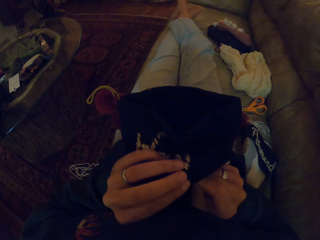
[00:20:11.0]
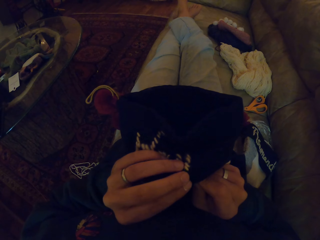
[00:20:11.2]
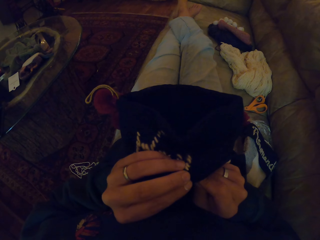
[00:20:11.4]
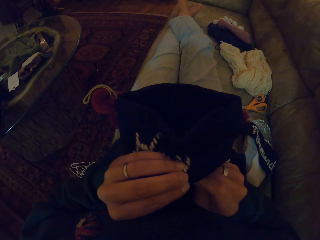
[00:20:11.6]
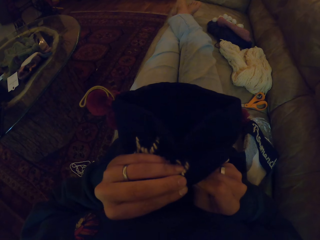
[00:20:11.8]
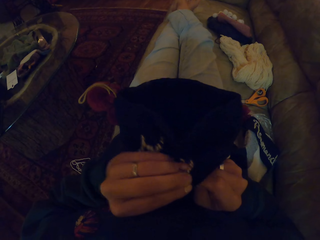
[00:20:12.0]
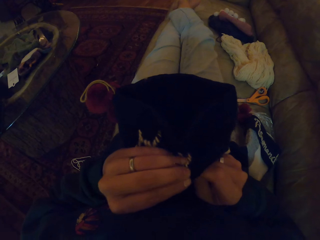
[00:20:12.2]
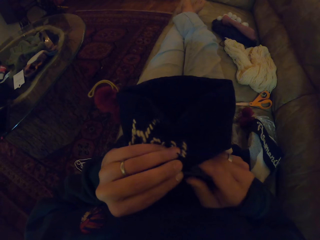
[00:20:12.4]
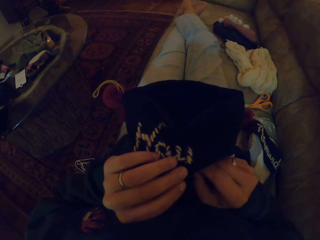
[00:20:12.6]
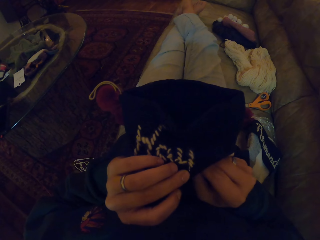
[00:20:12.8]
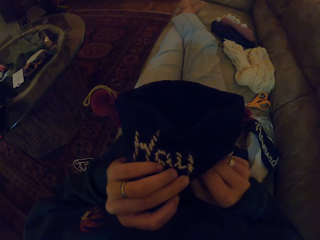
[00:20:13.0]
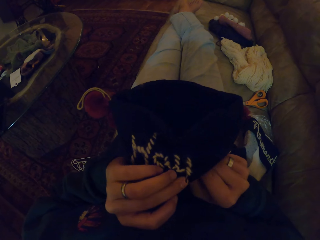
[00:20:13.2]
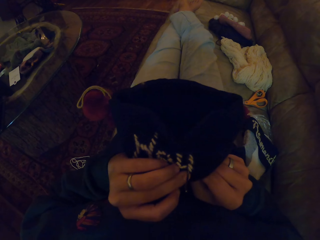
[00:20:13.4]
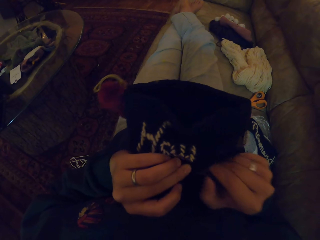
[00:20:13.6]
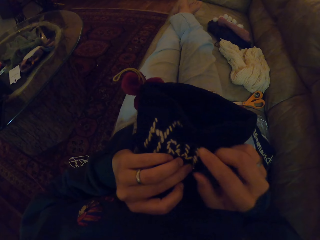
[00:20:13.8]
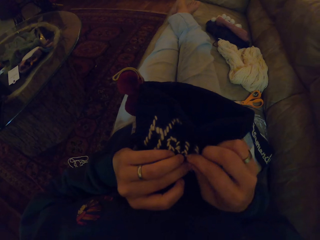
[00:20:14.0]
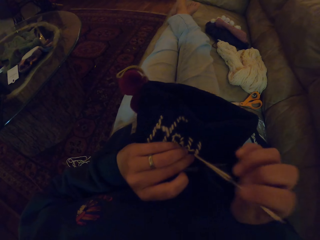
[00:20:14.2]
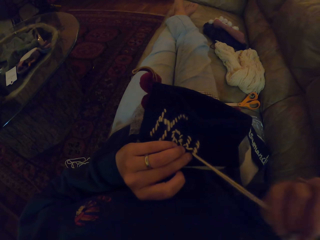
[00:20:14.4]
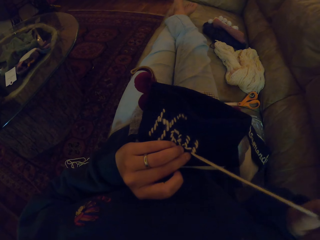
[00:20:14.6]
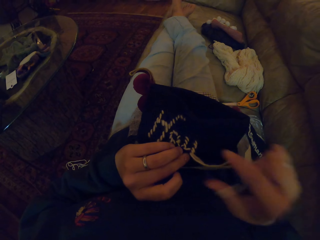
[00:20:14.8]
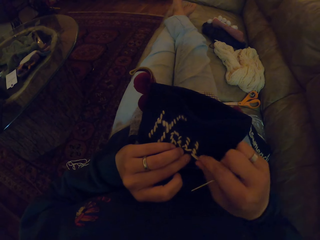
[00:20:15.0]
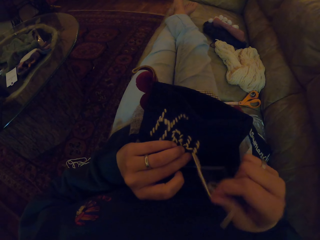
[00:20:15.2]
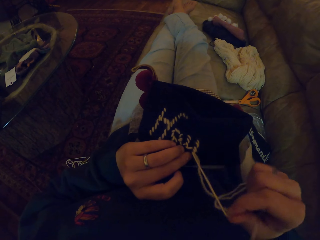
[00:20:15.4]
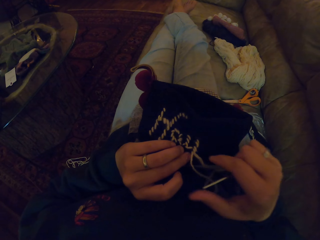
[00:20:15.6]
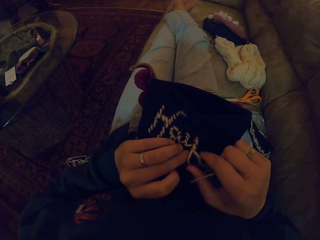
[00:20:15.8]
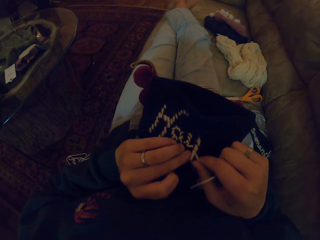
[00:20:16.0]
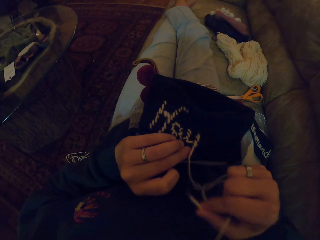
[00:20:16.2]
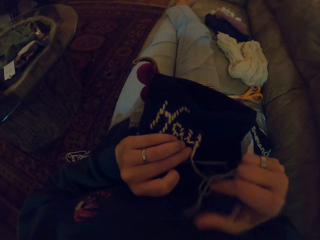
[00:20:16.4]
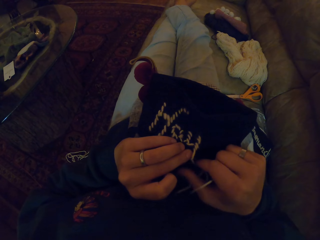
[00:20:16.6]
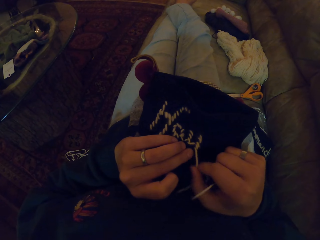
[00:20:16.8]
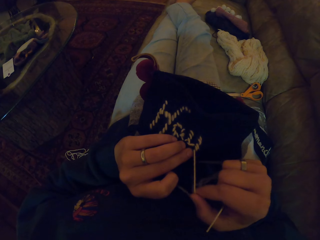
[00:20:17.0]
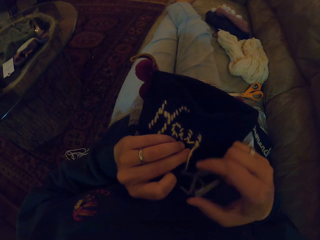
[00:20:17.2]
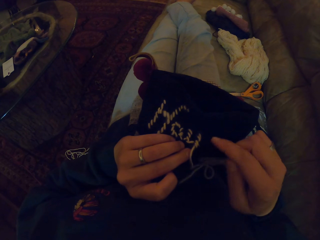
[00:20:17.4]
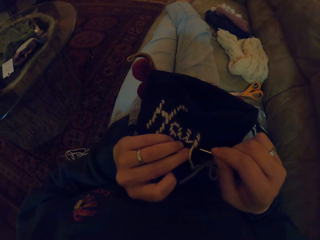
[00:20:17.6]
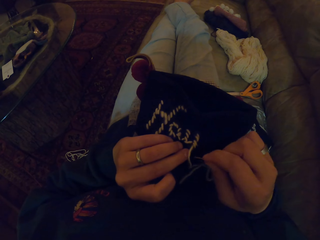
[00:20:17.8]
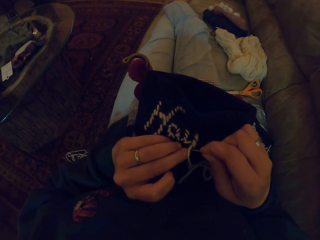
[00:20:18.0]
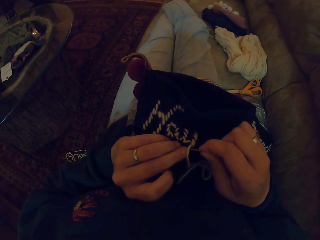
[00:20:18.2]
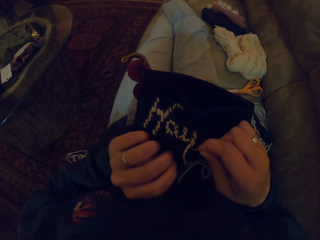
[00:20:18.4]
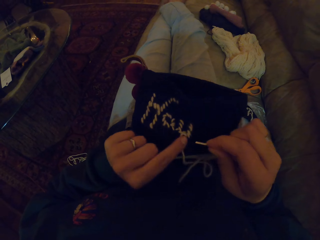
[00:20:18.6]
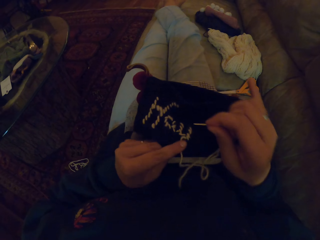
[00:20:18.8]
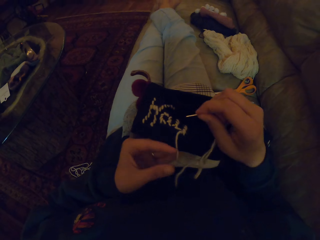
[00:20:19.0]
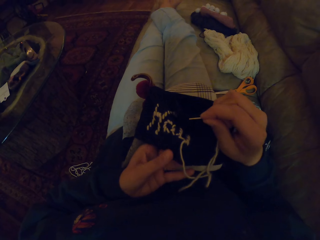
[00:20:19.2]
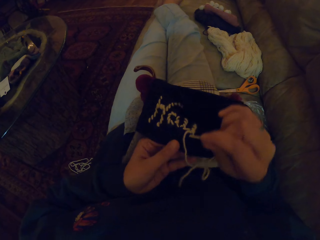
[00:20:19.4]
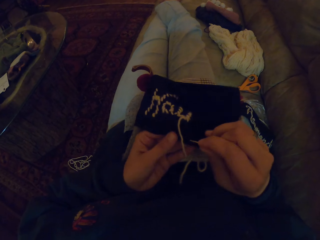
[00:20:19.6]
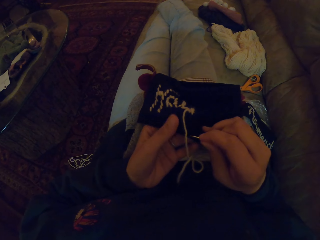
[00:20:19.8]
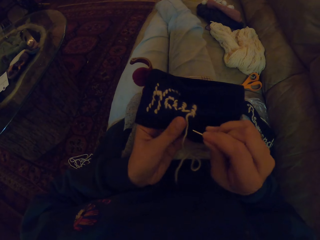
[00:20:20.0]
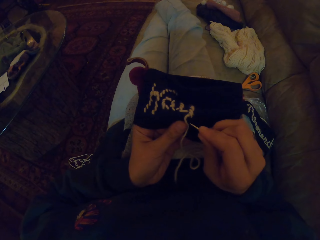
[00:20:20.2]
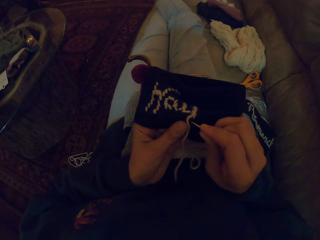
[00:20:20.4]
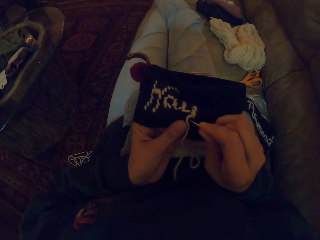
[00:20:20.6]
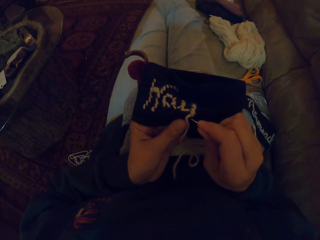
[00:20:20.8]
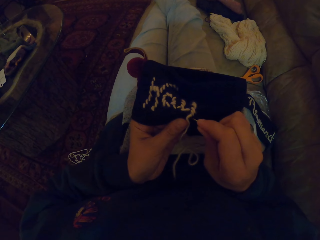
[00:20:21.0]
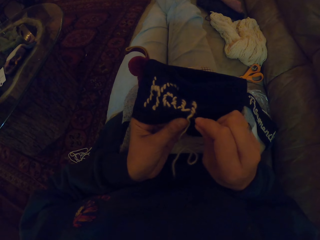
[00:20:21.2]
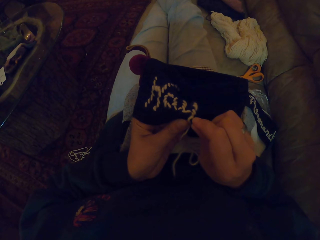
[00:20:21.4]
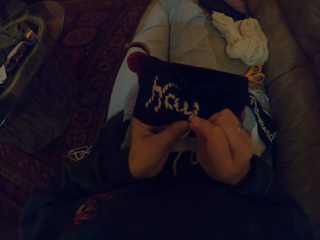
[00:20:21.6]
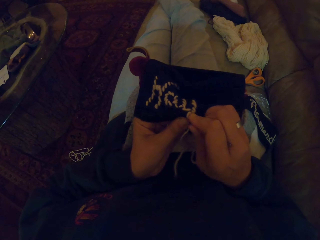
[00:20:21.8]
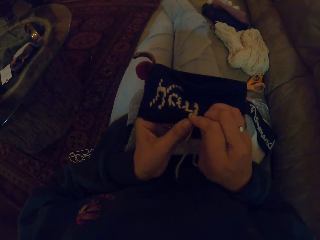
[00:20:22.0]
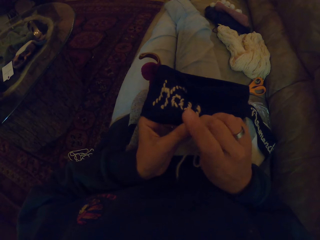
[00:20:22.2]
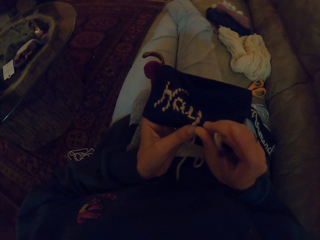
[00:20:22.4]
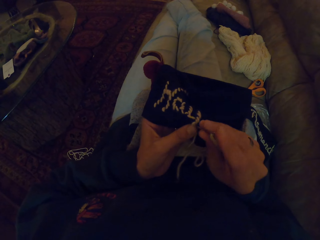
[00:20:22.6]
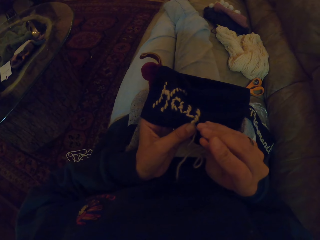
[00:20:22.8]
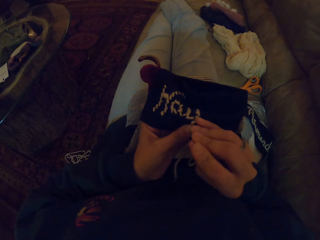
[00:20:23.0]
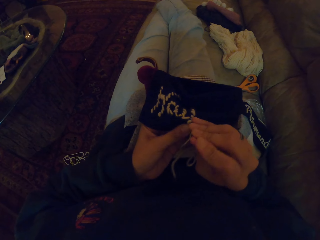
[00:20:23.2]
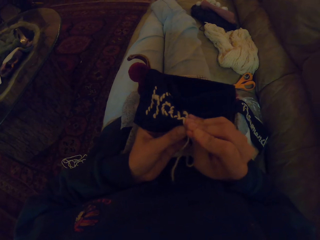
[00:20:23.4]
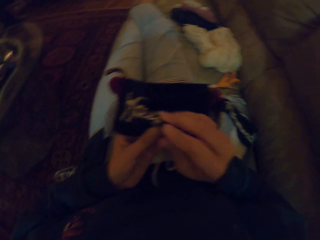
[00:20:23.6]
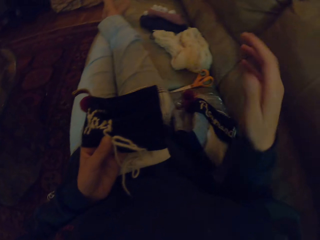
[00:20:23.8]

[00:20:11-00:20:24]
The camera wearer pulls the needle. They sew the fabric.

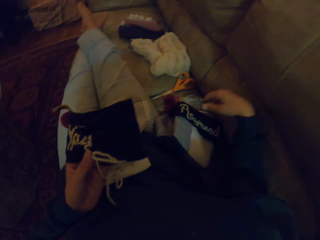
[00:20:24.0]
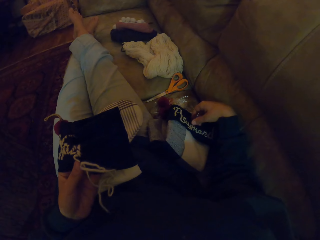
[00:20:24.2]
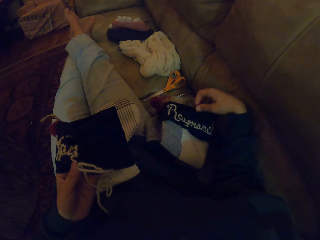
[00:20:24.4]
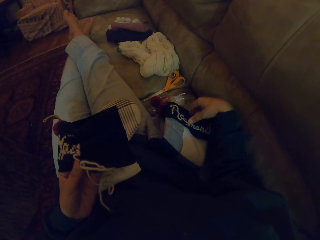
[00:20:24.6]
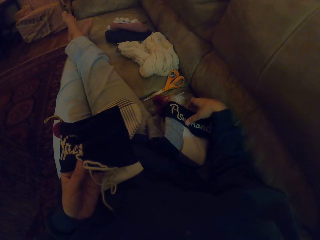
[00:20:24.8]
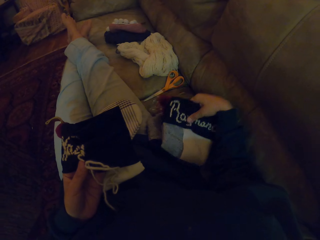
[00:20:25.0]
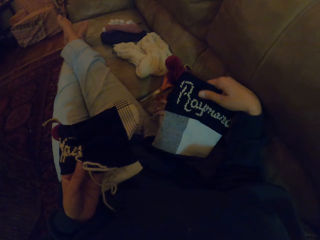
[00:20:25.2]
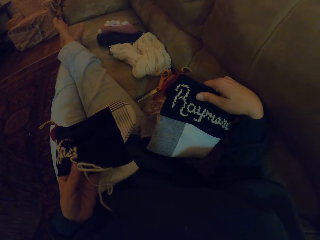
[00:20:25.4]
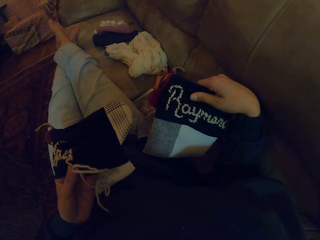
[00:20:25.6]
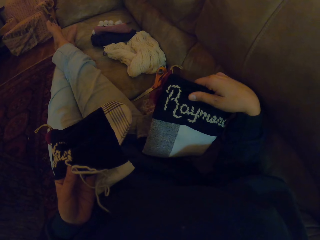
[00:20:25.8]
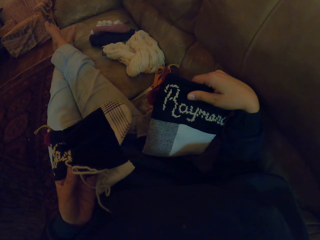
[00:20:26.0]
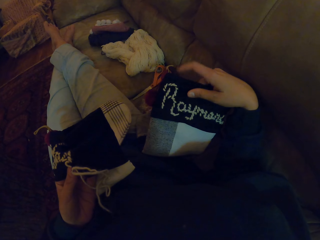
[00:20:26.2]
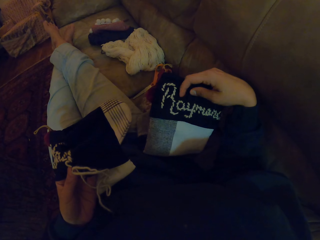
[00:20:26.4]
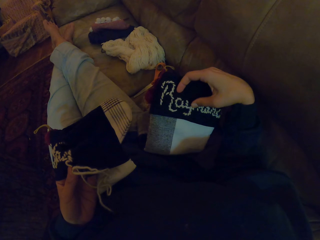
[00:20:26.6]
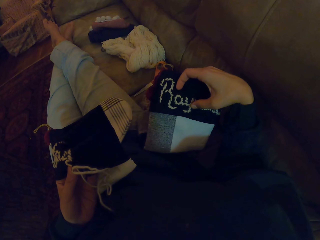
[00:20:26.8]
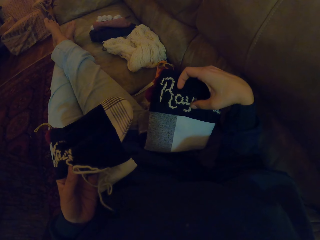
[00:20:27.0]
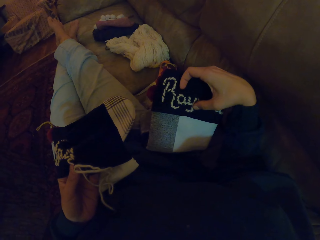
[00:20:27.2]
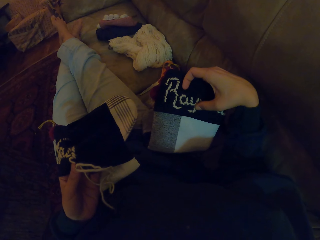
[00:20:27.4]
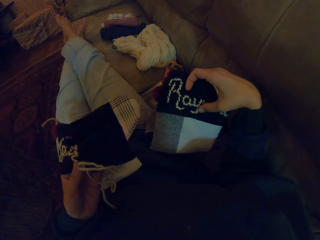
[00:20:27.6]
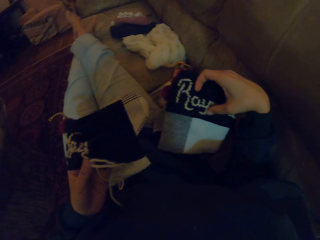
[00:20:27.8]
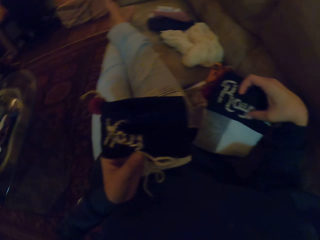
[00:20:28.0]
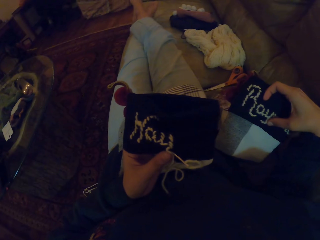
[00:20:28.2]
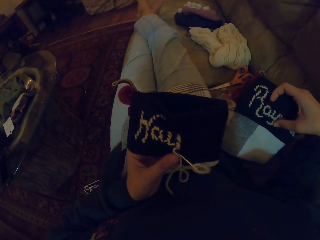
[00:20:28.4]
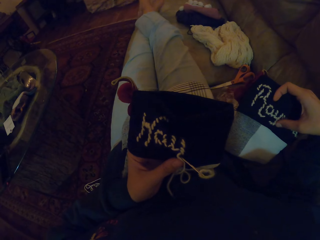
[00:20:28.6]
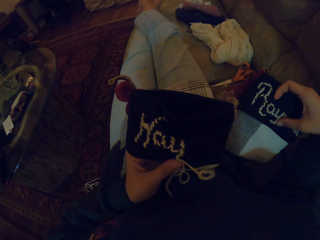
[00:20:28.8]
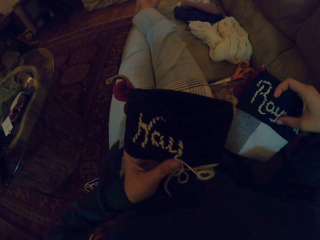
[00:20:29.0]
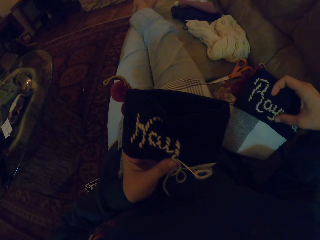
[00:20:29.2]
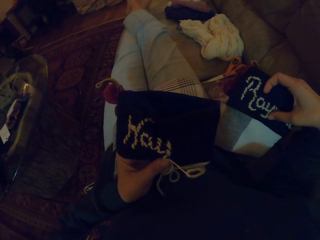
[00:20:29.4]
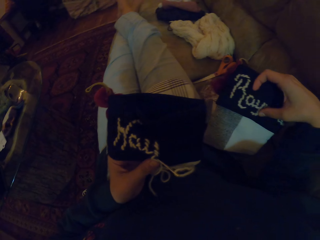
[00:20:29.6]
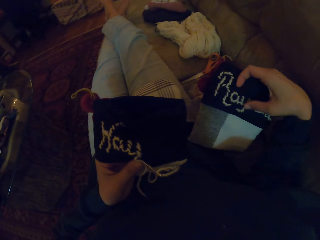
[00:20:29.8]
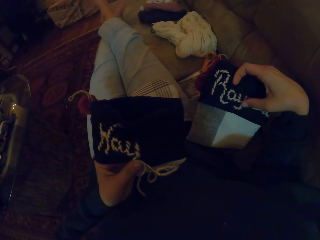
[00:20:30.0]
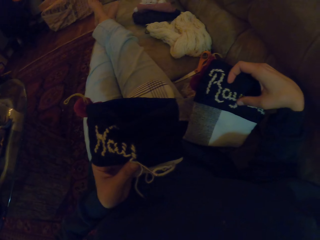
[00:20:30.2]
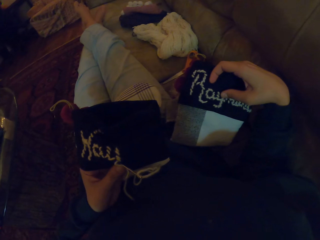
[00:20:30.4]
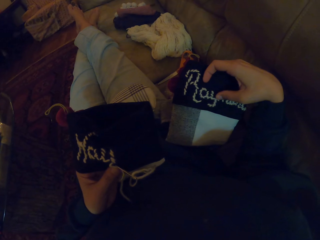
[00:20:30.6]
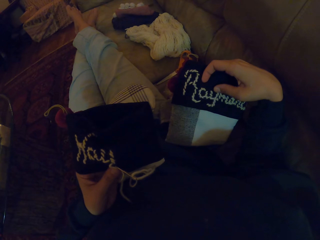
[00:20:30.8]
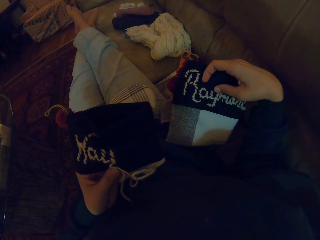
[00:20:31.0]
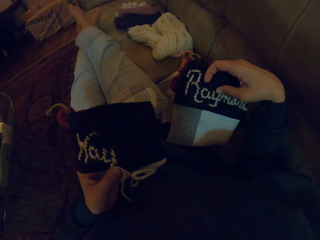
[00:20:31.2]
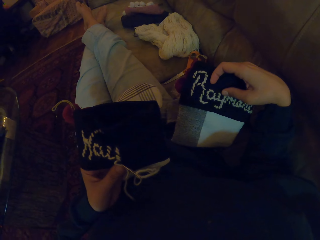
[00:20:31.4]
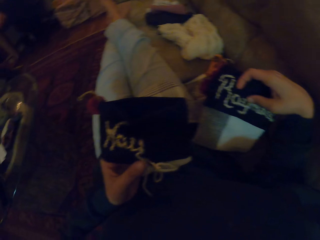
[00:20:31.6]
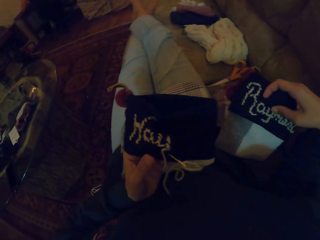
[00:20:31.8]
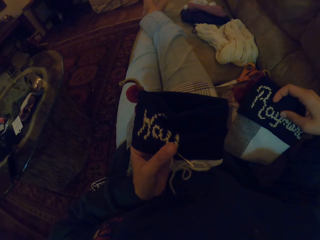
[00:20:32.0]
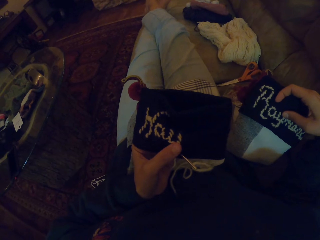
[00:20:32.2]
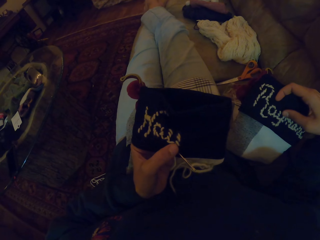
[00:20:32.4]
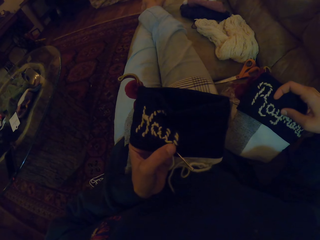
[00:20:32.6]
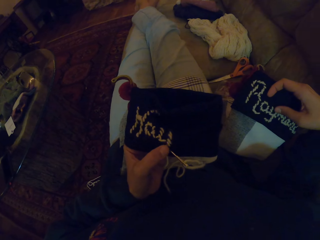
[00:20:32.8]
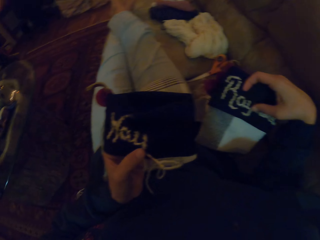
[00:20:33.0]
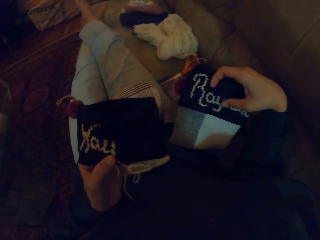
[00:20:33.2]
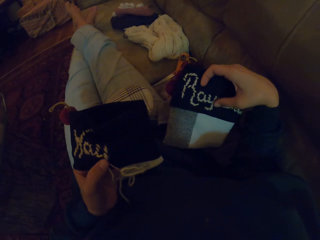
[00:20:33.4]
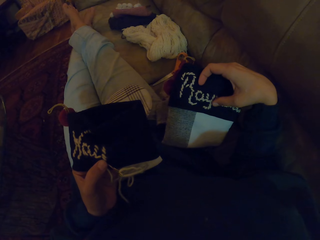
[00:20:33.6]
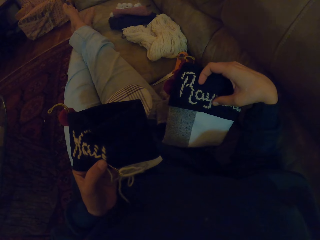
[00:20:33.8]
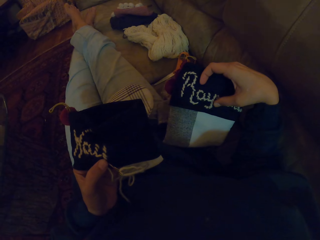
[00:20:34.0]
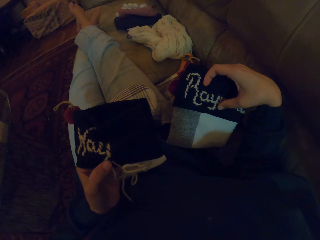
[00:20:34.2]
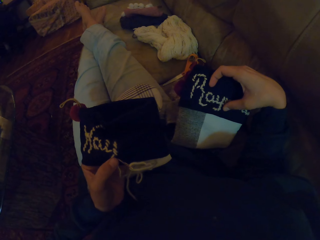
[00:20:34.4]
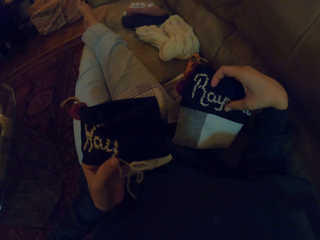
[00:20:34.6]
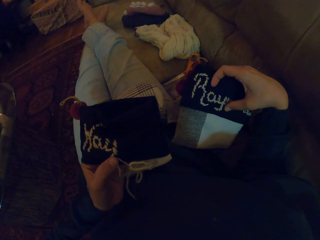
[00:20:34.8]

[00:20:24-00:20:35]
The camera wearer picks up a bag or fabric on the right hand. They look at the bag.
